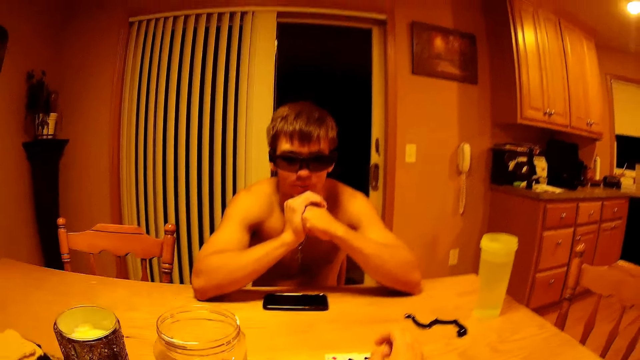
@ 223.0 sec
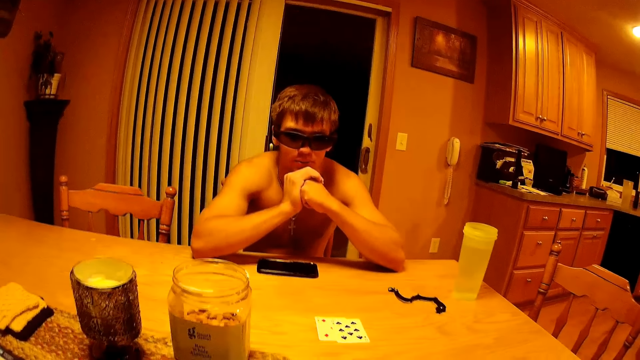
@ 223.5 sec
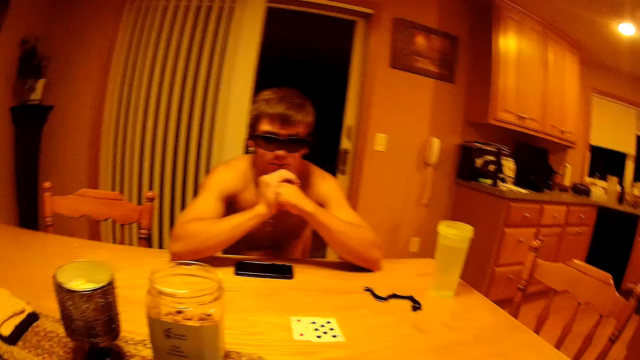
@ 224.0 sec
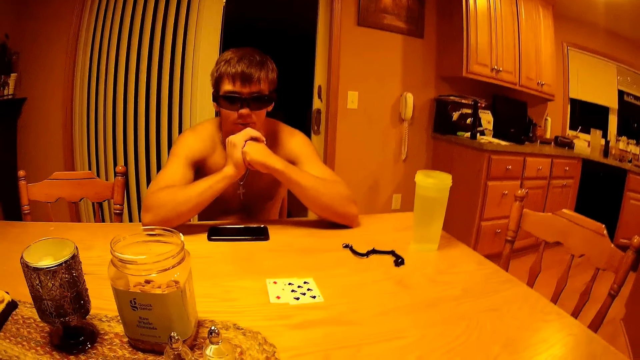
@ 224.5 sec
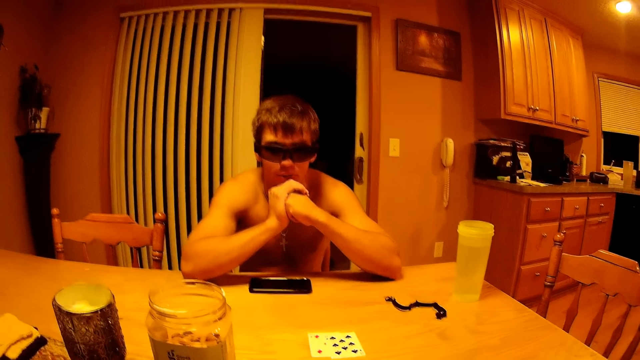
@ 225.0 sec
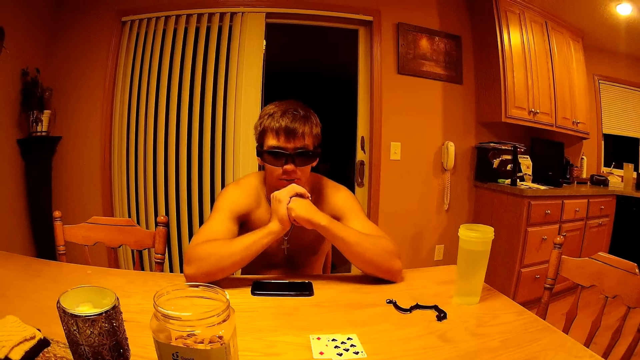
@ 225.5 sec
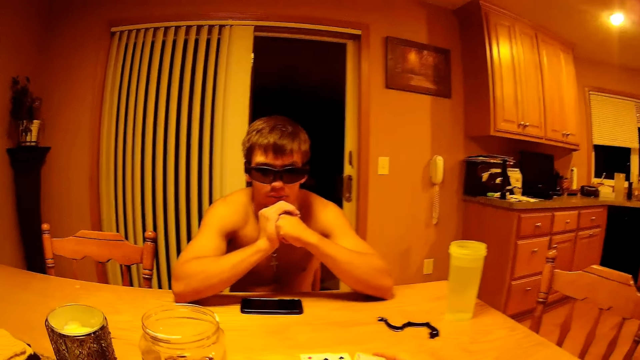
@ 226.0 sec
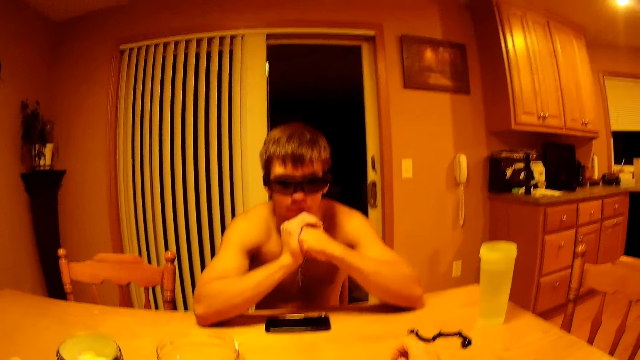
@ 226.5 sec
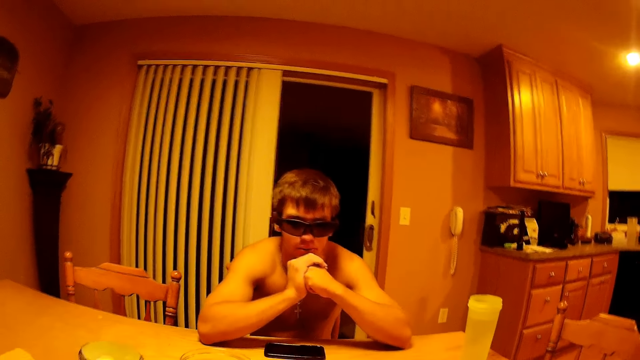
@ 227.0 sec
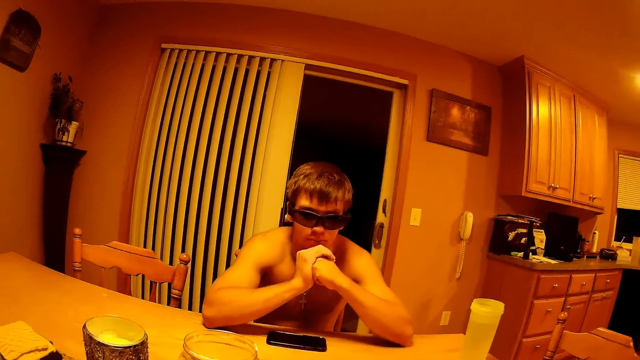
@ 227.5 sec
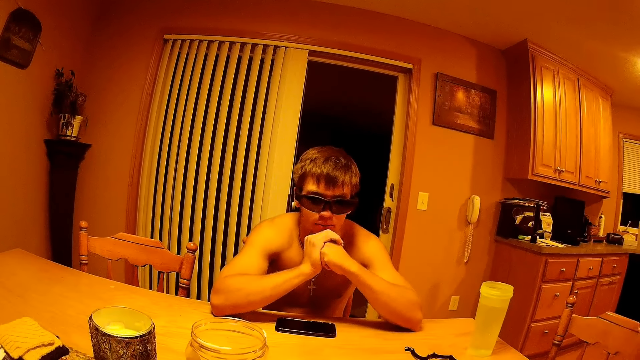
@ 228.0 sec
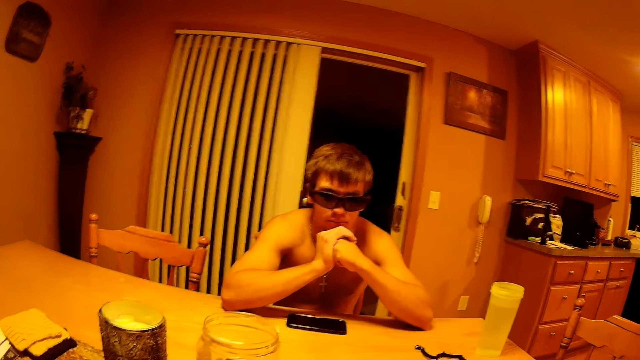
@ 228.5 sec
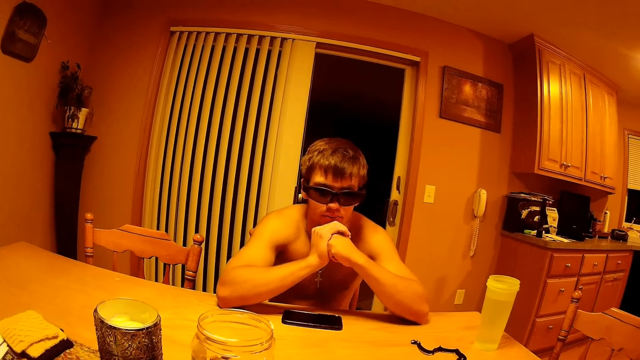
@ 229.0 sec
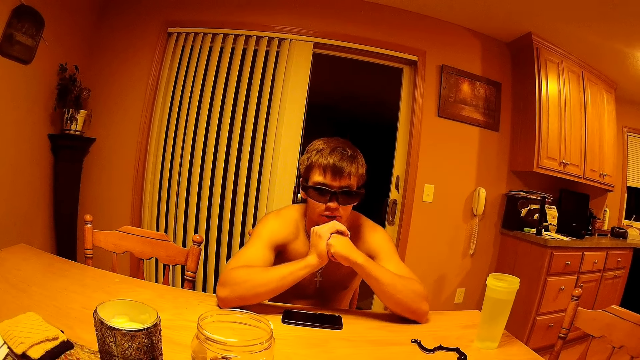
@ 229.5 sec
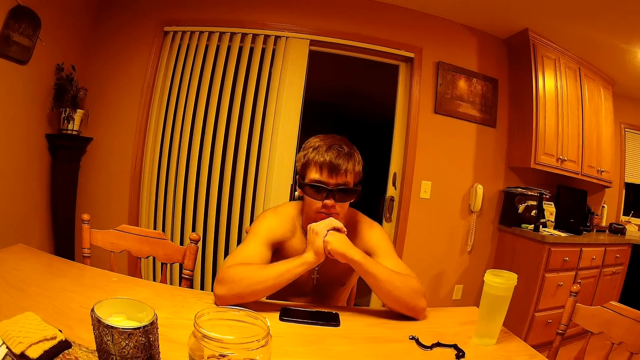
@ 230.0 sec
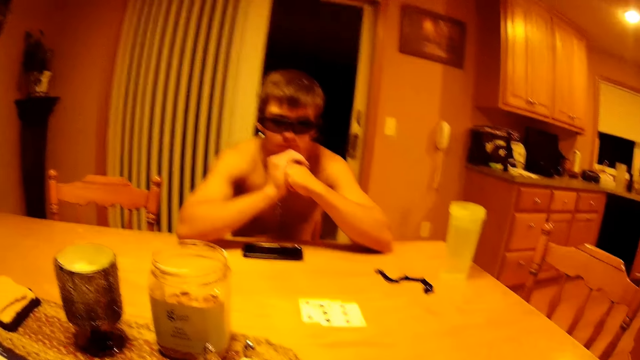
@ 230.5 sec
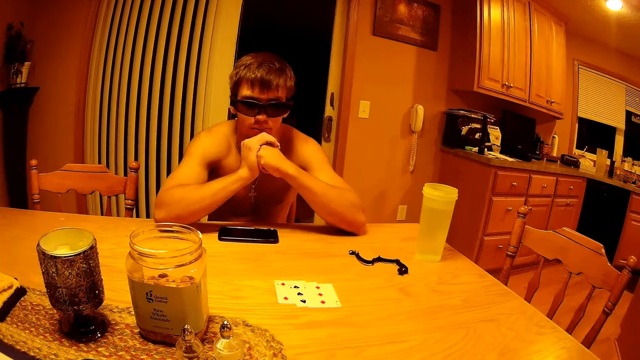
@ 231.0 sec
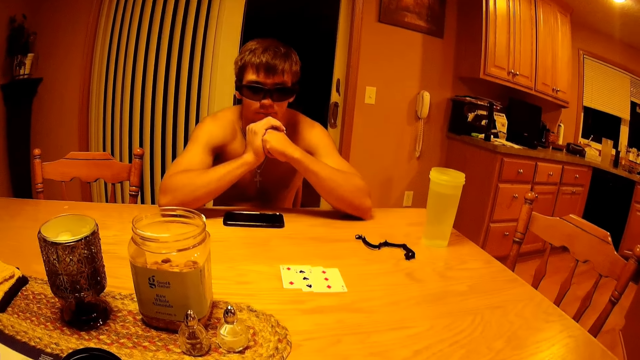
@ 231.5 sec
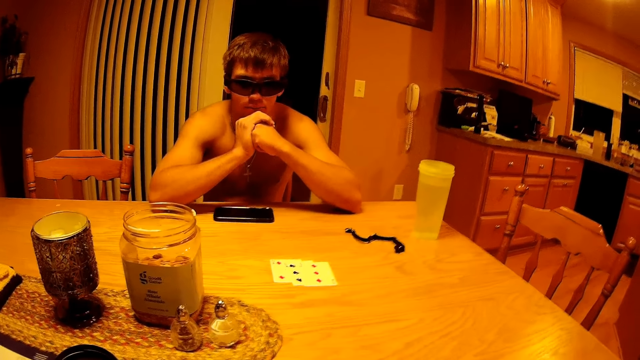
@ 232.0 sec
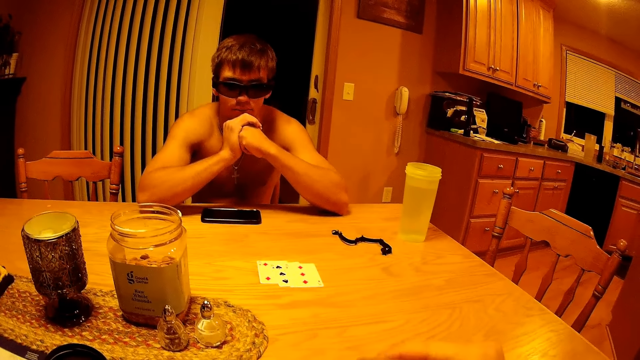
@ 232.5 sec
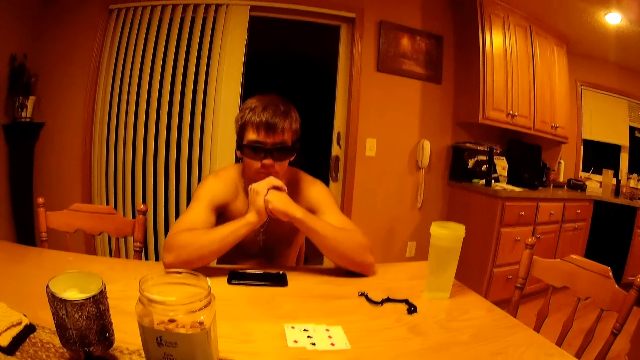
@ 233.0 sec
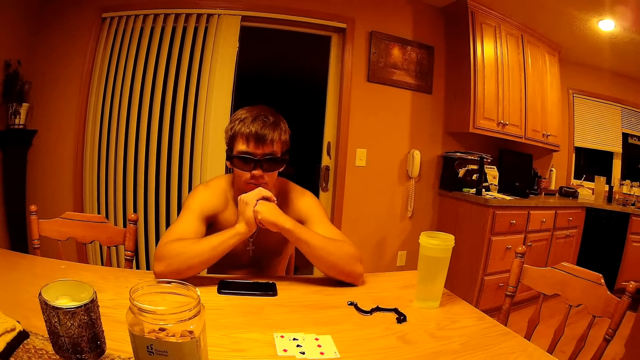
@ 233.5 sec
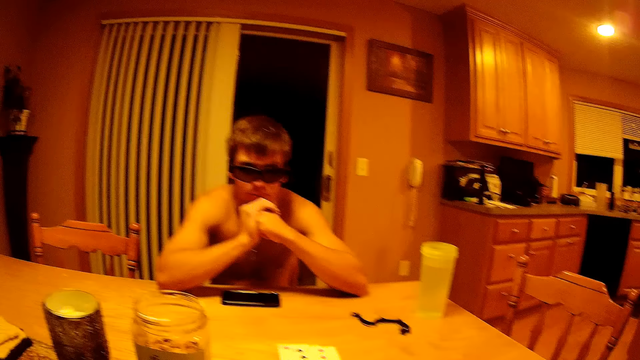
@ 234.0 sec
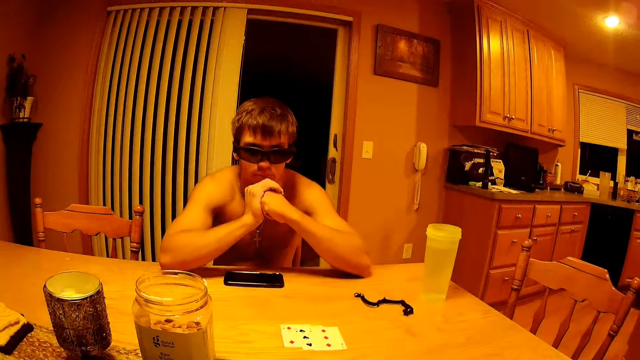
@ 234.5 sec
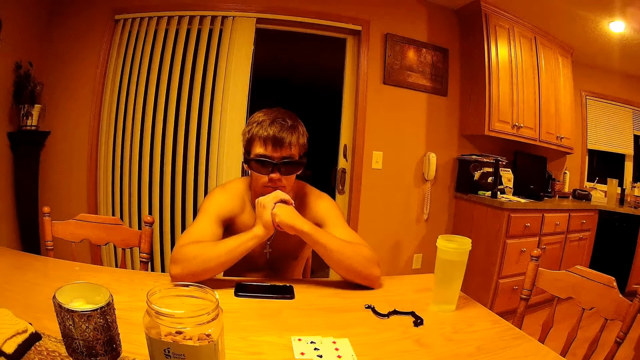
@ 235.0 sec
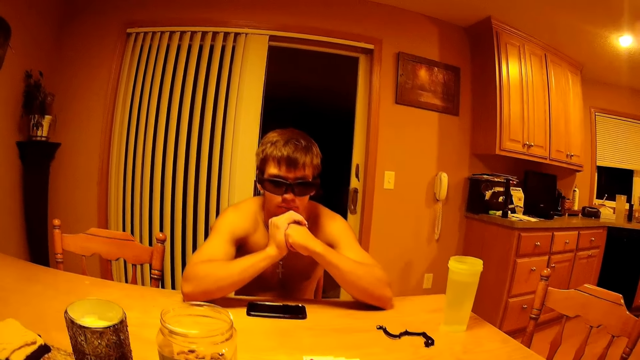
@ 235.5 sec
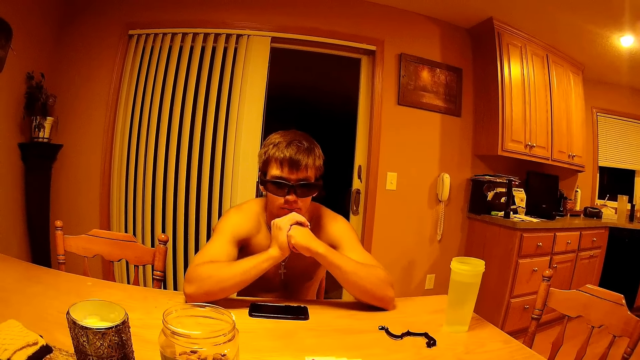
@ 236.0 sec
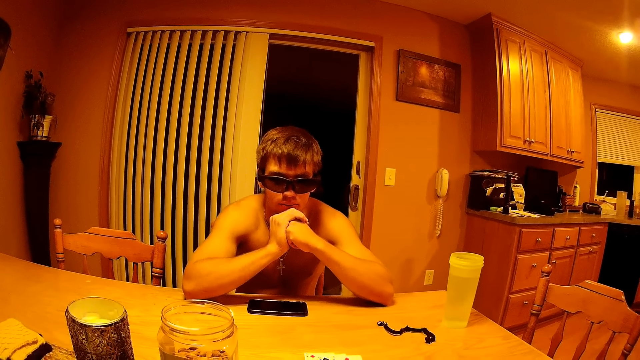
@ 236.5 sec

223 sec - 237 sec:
The camera wearer puts a card on top of the other card. A man talks to the camera wearer. The camera wearer puts a card on top of the other card. They talk to the man. They look at the cards on the table.

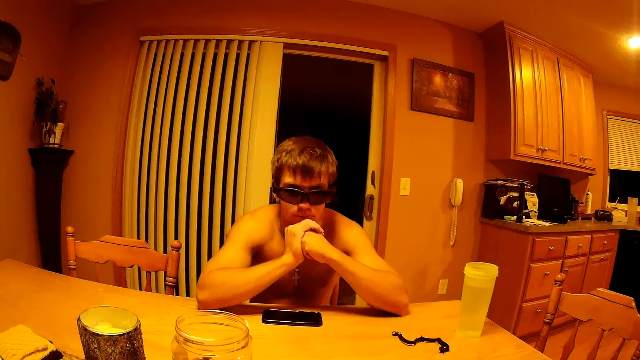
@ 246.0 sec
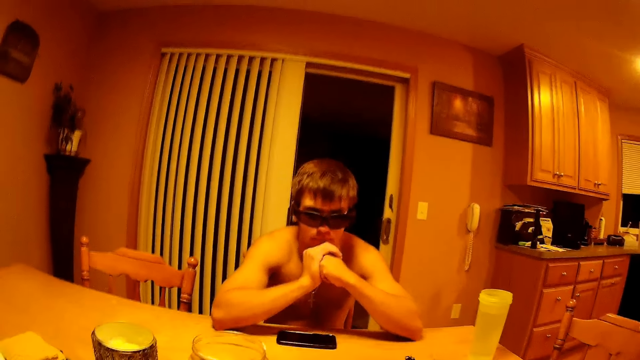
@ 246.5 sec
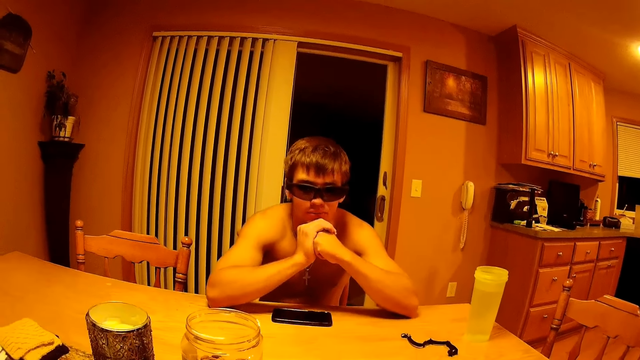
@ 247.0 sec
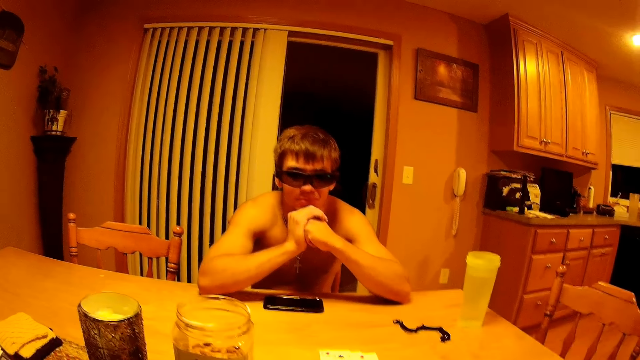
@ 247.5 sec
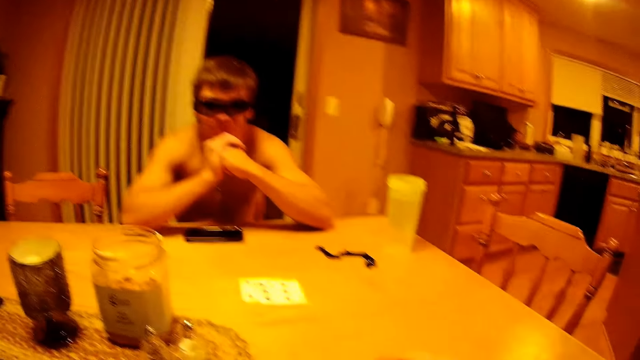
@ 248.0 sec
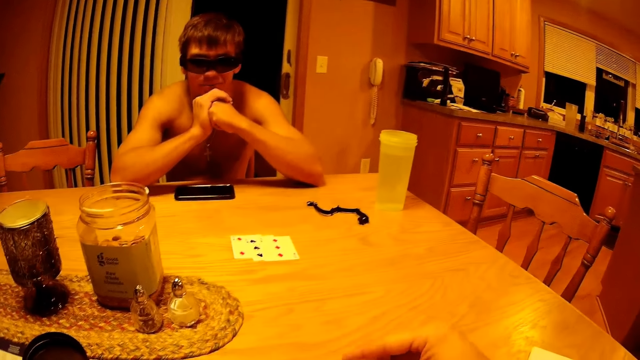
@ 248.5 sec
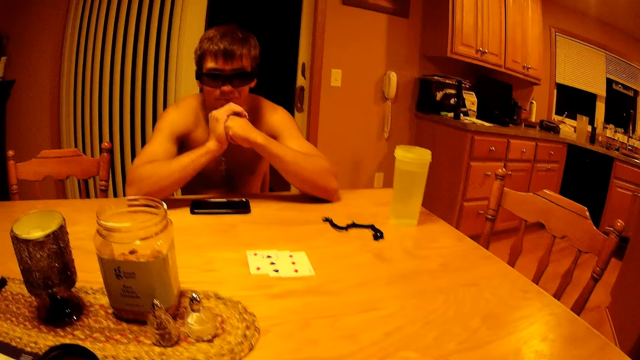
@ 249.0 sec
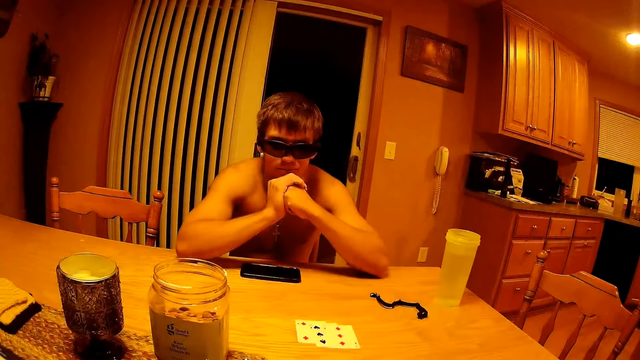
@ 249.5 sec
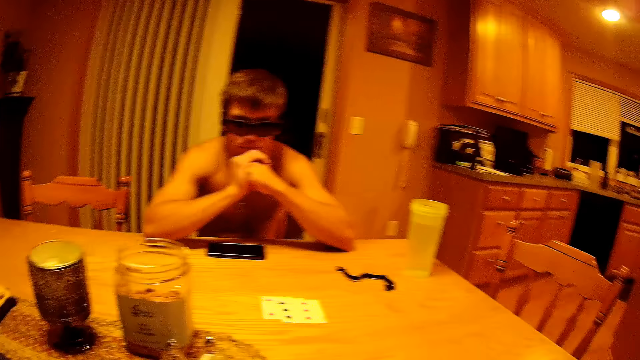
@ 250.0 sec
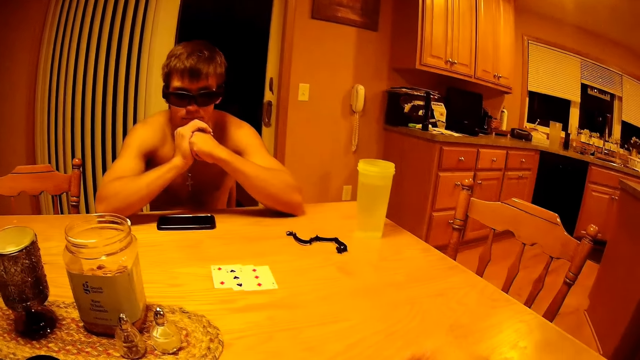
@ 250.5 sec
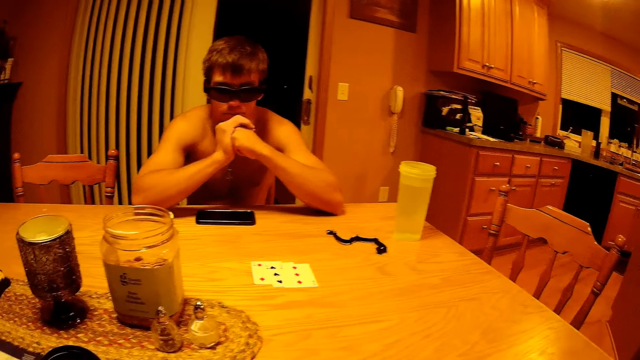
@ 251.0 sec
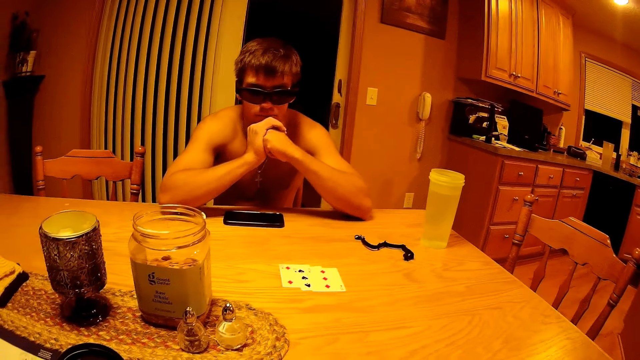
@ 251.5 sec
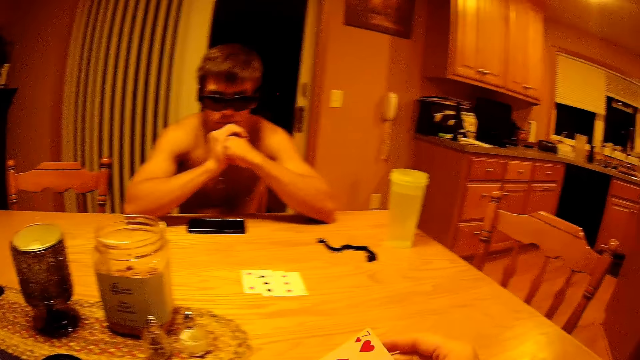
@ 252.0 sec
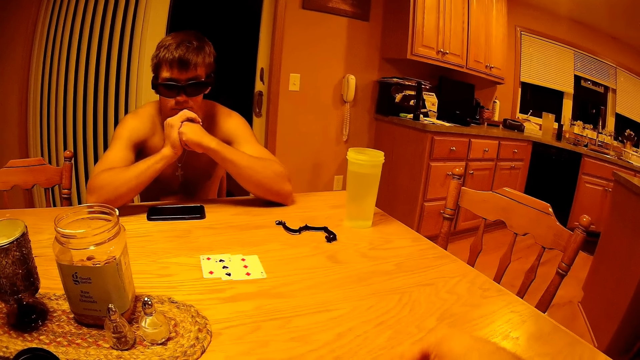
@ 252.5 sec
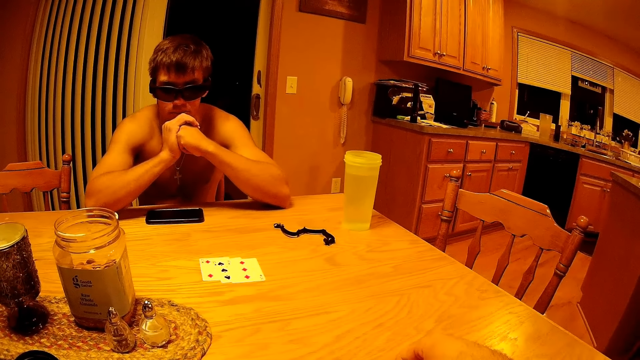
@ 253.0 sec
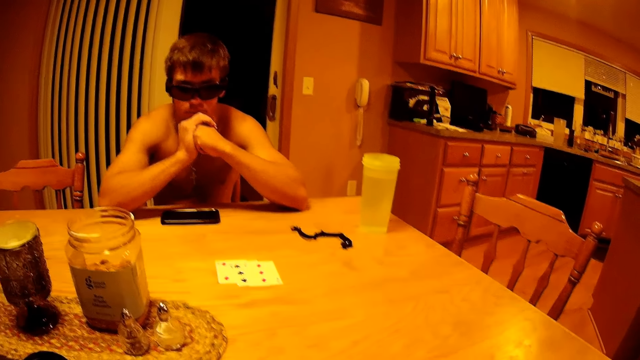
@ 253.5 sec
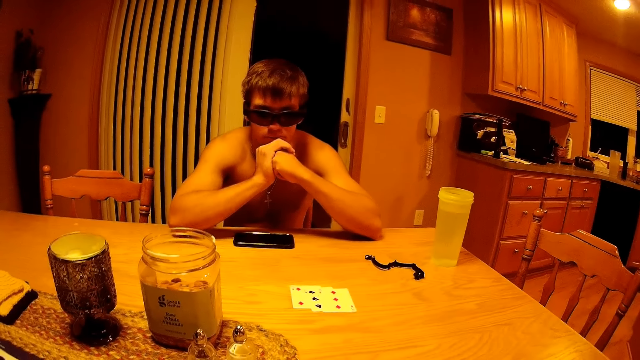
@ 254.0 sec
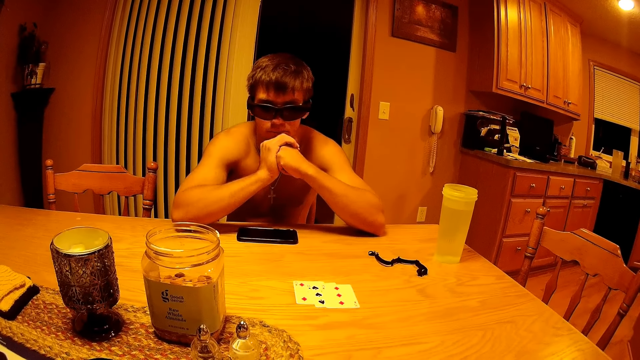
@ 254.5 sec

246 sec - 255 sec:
The camera wearer looks at the cards on the table. They put a card on the table.
